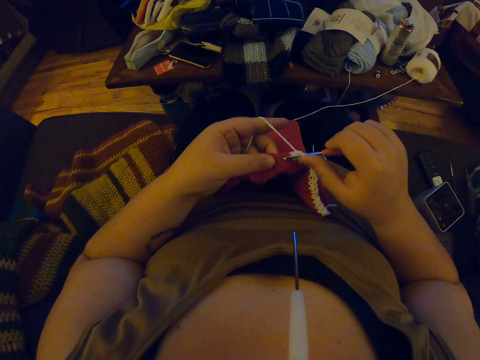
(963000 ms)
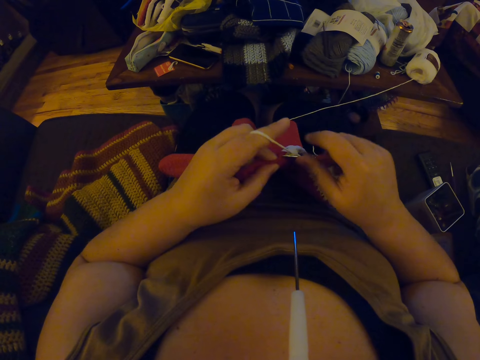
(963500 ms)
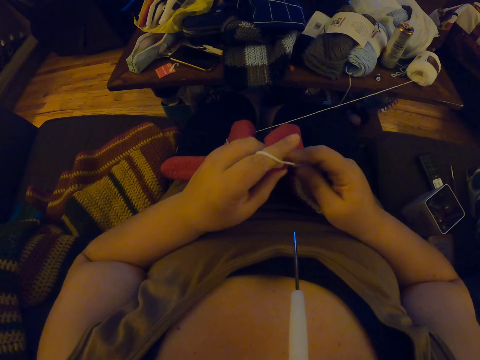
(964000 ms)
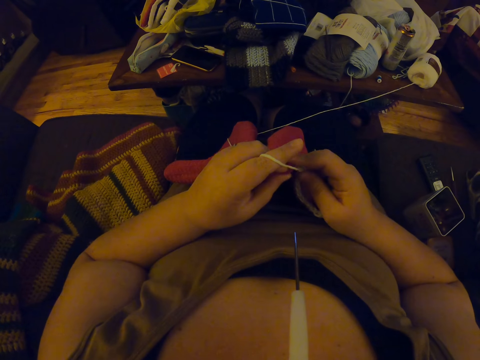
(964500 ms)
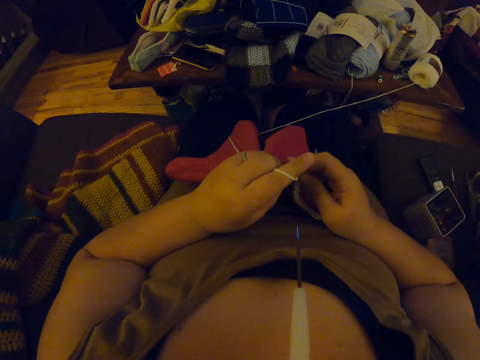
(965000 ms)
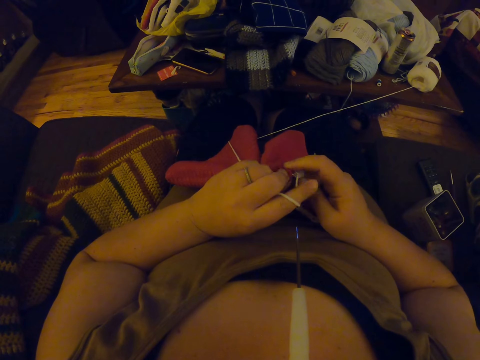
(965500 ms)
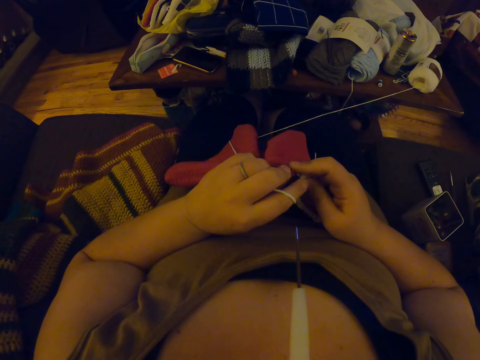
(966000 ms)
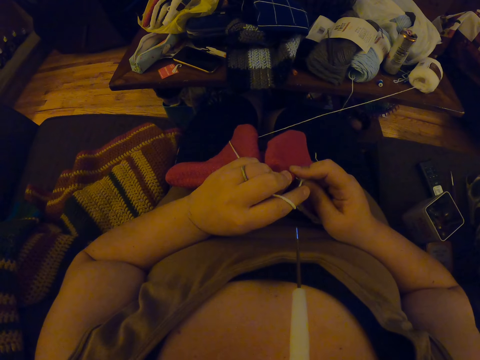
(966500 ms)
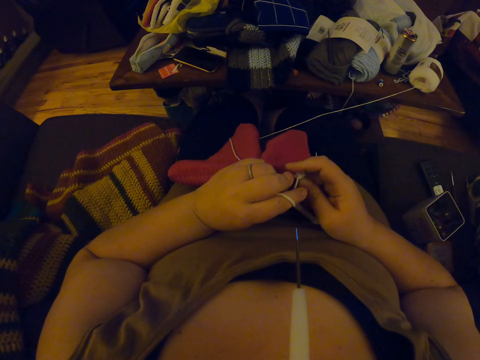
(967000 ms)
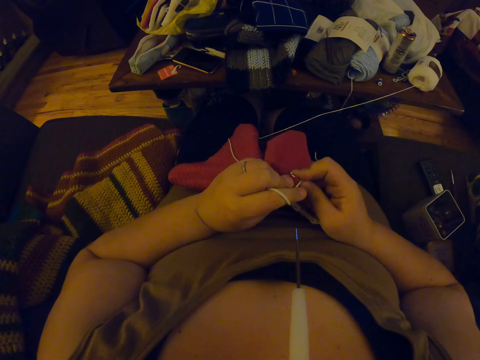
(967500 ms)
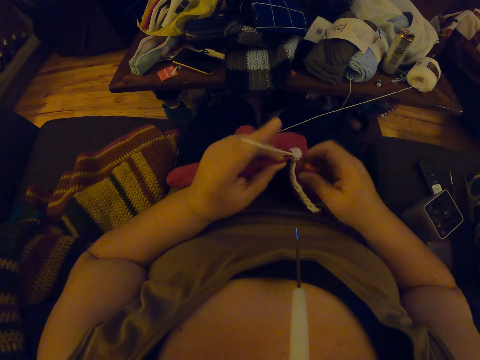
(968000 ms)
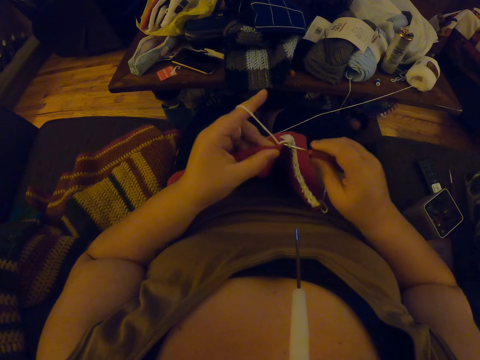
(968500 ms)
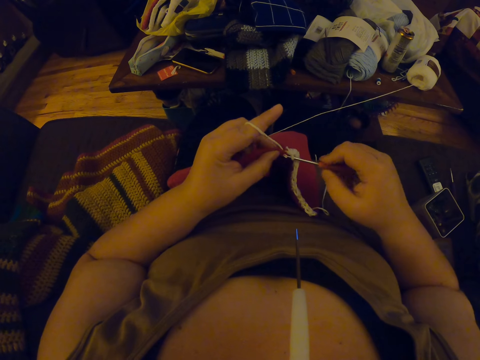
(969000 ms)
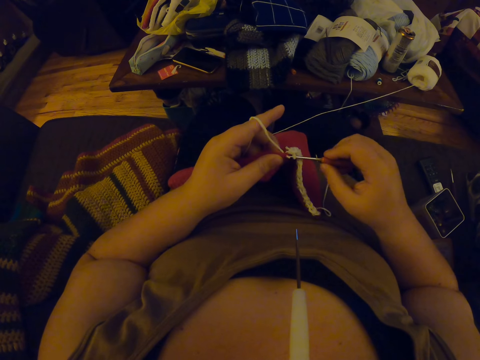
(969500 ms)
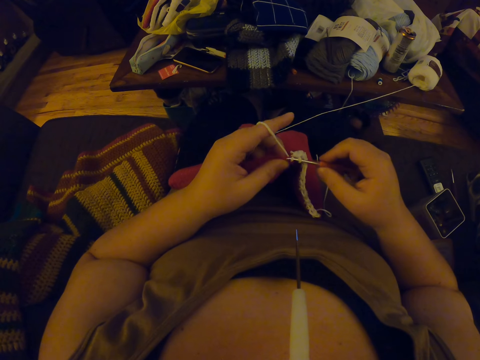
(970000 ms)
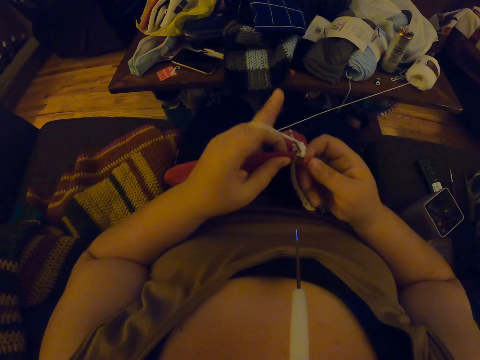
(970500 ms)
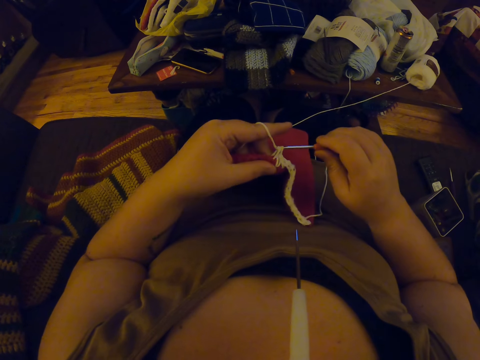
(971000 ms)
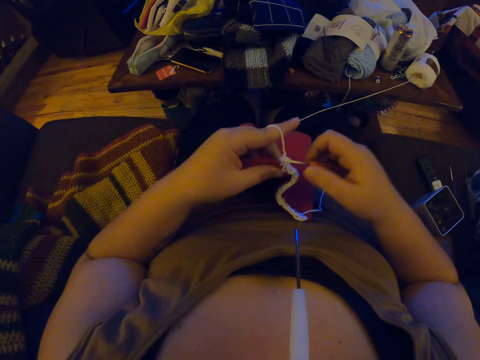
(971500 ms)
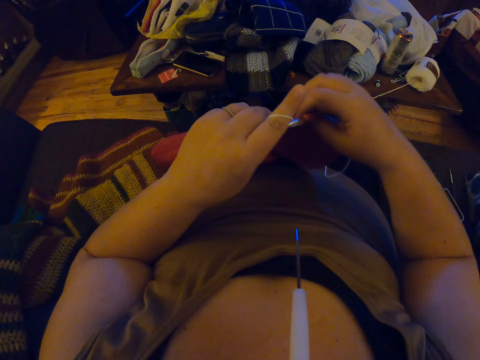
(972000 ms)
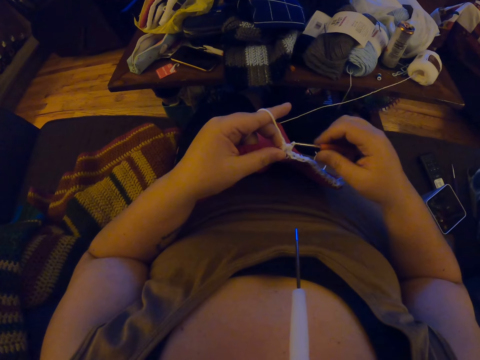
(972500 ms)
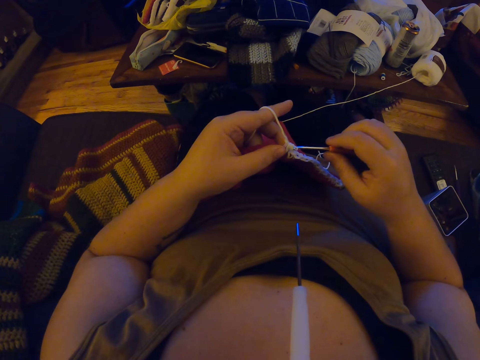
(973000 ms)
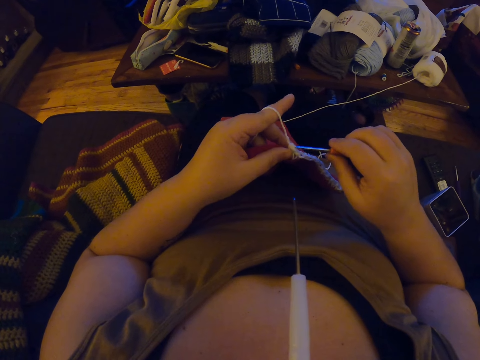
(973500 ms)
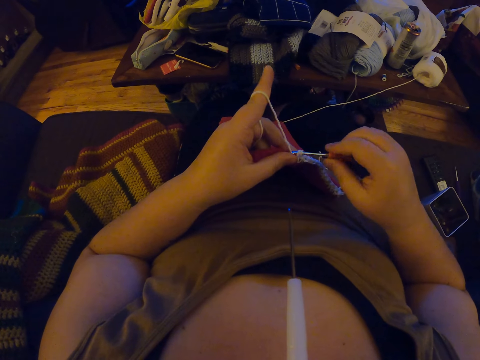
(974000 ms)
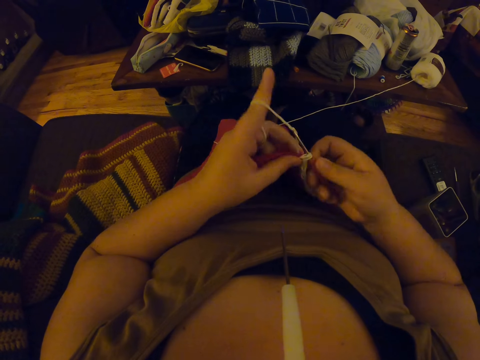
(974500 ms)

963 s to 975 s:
The camera wearer sews cloth using a crochet hook. They sew cloth using the crochet hook again.

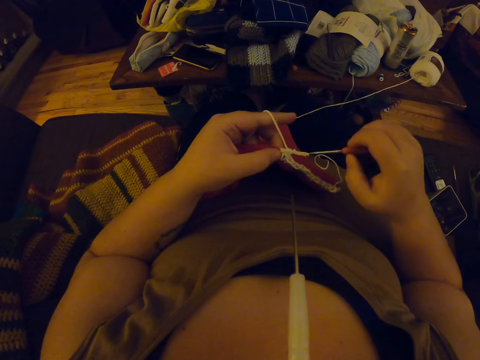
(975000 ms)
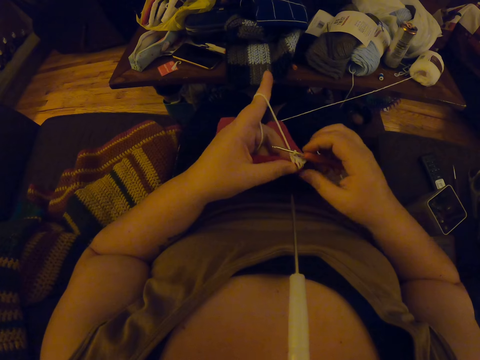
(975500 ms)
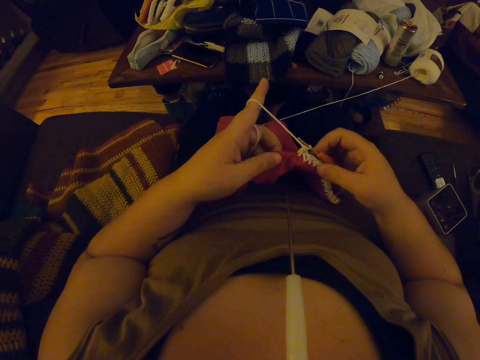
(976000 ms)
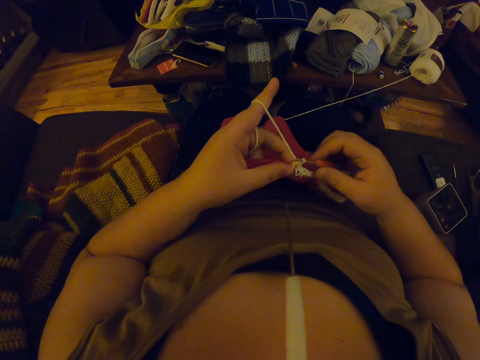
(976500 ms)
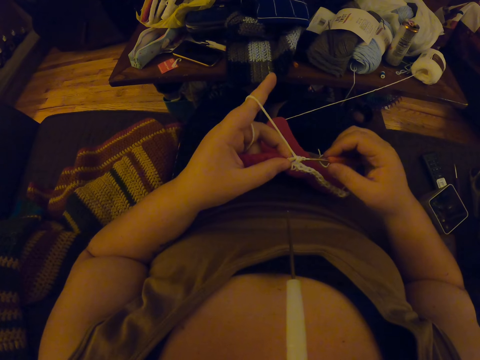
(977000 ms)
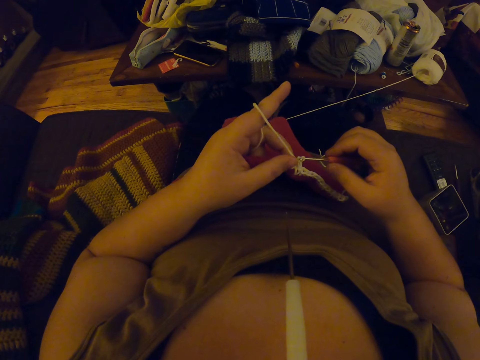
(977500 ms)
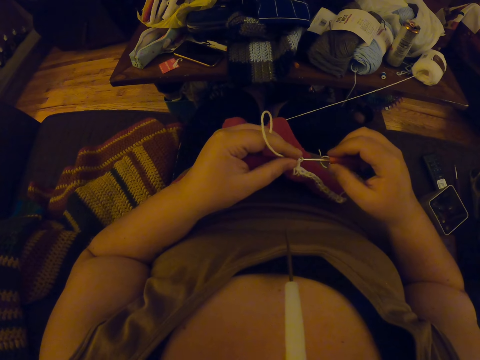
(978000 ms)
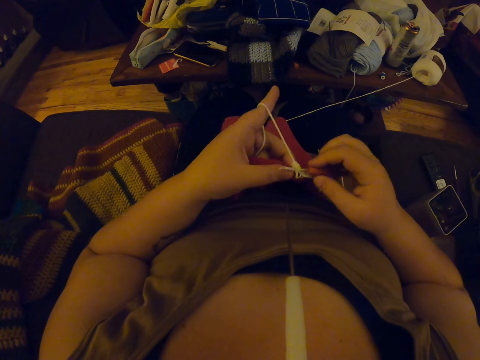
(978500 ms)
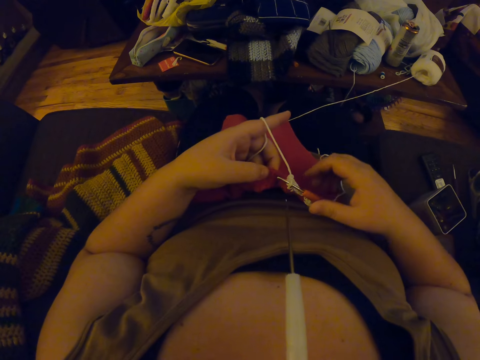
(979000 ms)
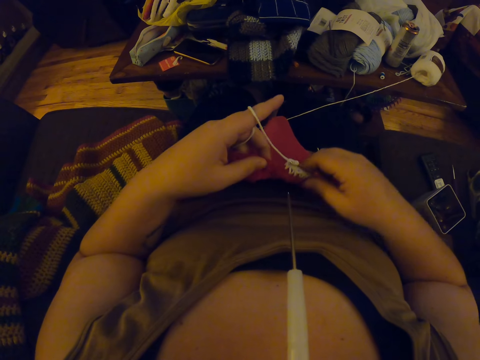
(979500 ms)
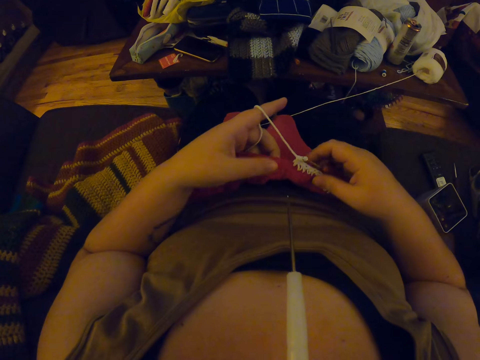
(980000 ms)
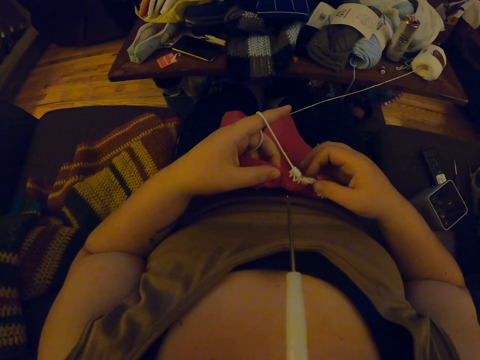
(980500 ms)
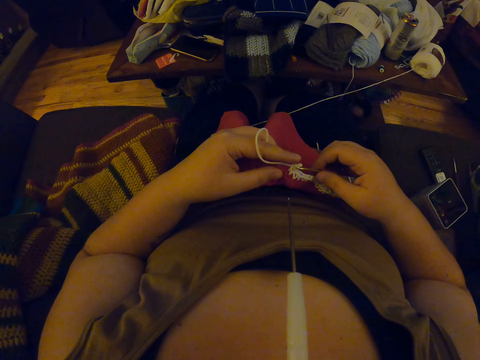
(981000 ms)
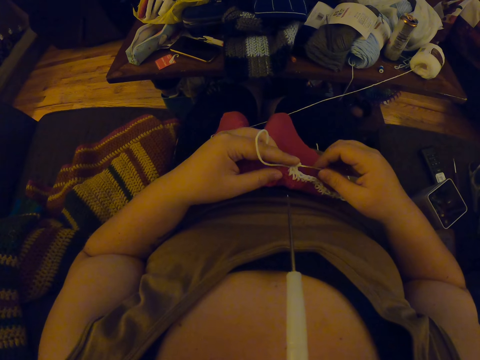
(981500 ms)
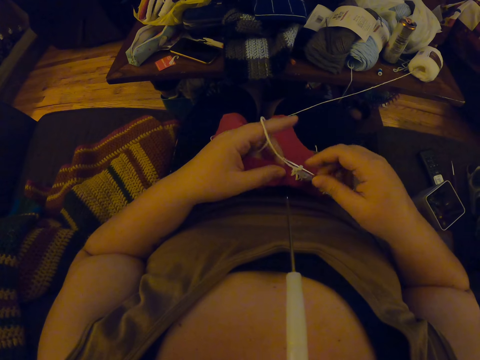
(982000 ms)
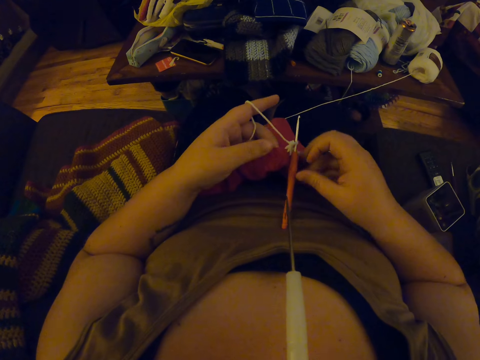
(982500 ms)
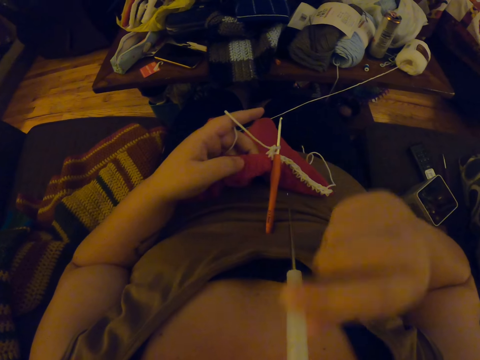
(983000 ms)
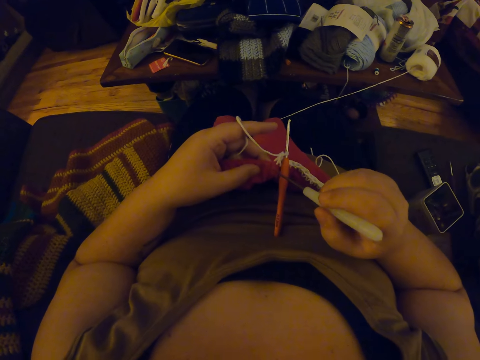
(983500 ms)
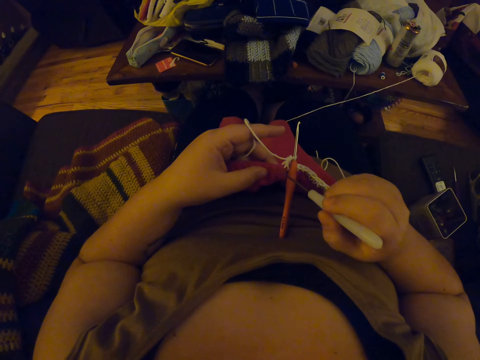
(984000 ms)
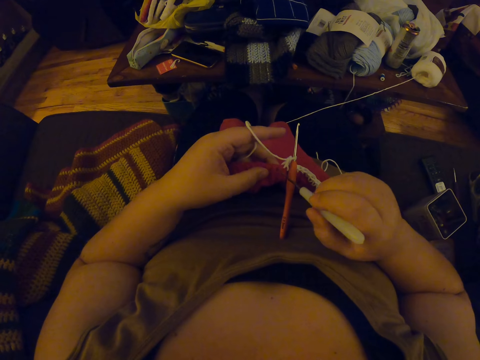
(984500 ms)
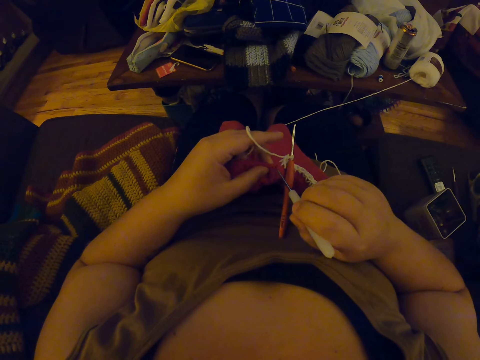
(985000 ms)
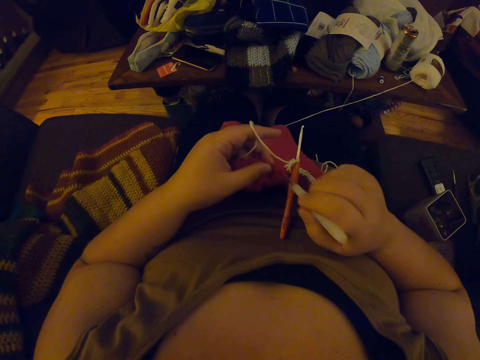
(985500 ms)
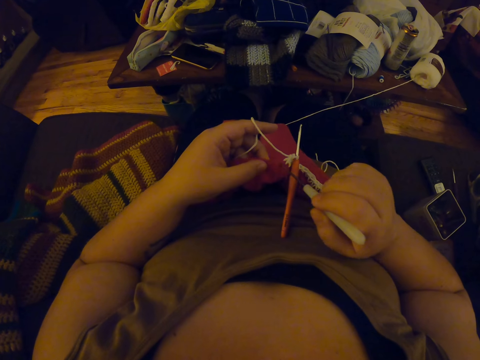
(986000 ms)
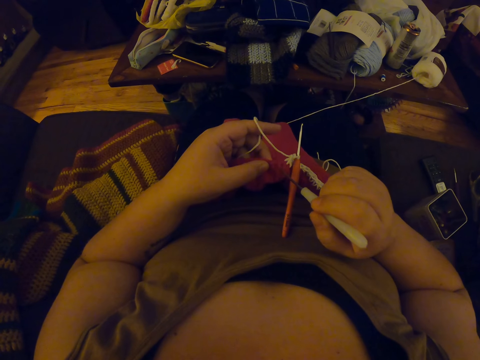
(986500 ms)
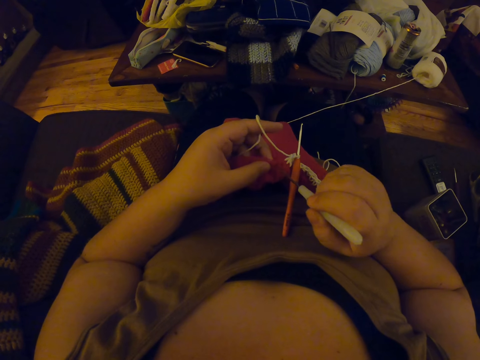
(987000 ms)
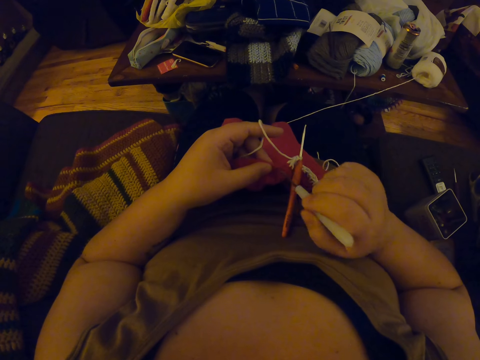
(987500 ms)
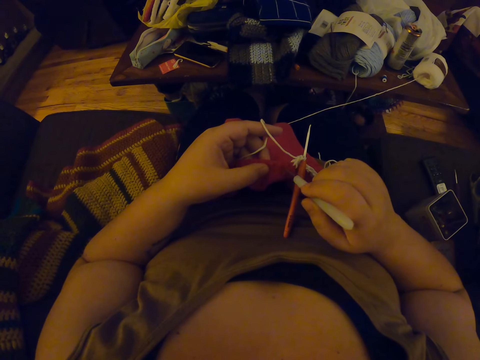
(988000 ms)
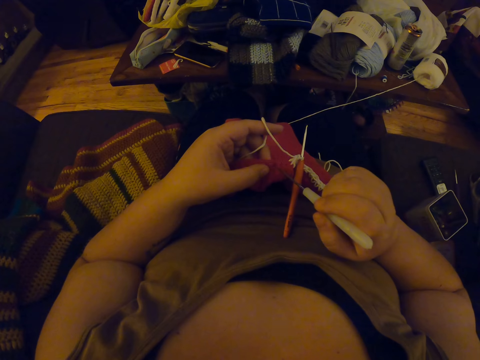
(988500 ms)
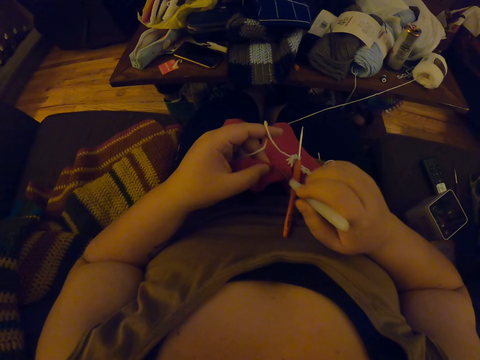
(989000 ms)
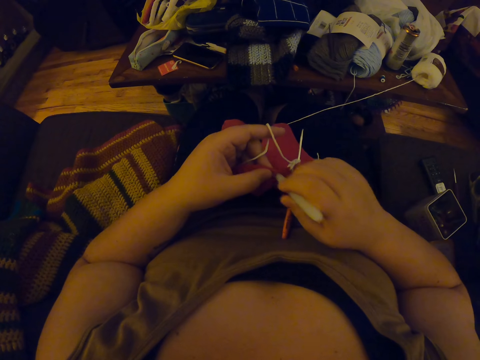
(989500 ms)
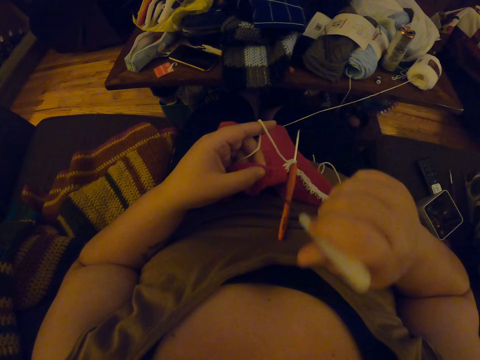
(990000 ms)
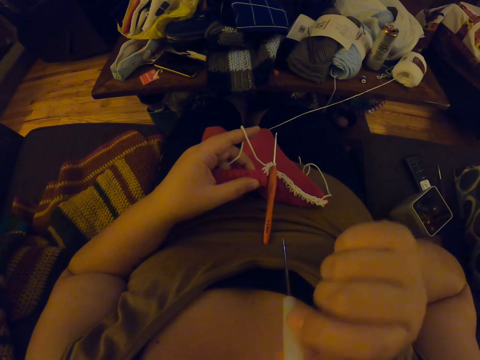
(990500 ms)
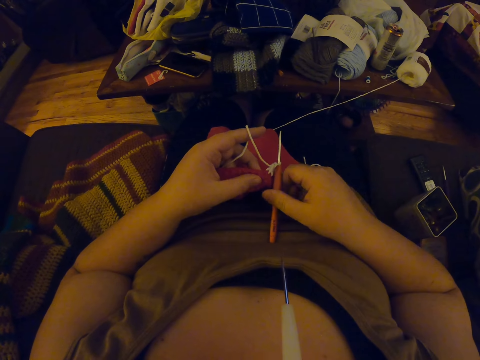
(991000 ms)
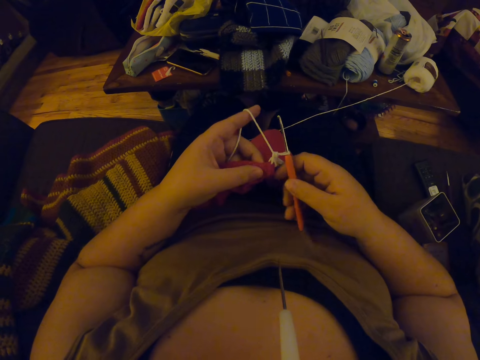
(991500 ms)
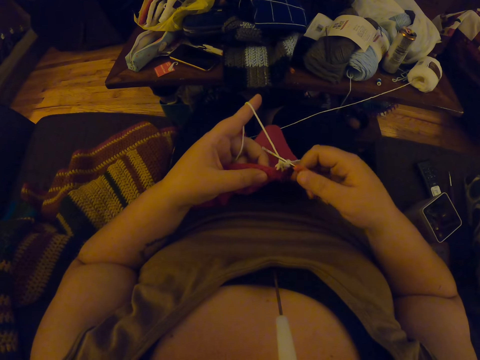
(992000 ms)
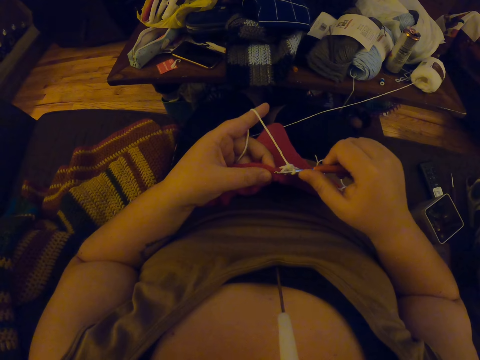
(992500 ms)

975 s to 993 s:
The camera wearer drops the crochet hook on her lap. She picks up the crochet hook from her lap. She drops the crochet hook on her lap. She removes the crochet hook from her mouth with her right hand. She makes holes on the crochet with the crochet hook. She sews cloth using the crochet hook. She sews cloth using the crochet hook again. She puts the crochet hook back into her mouth. She picks up the crochet hook from her lap.
